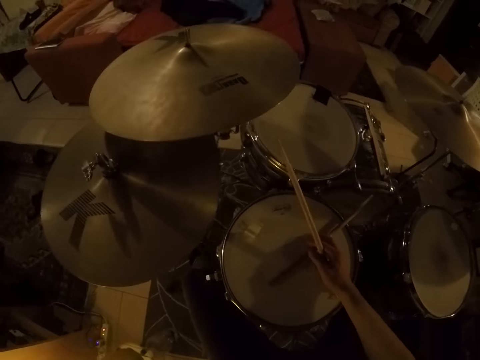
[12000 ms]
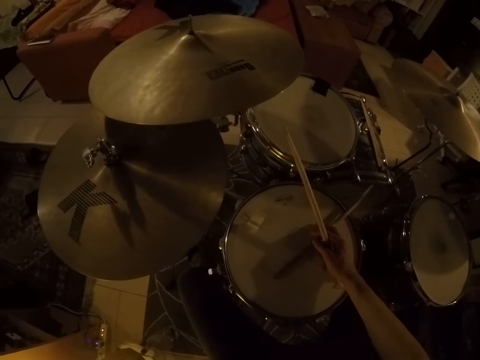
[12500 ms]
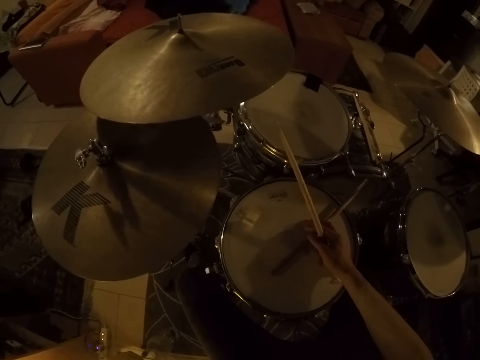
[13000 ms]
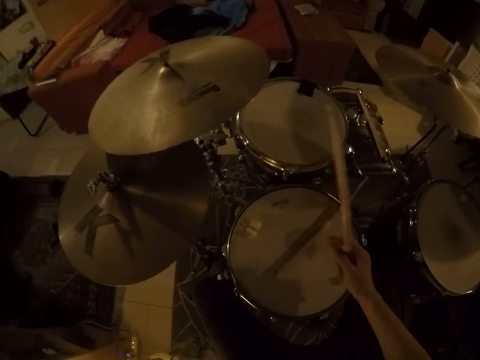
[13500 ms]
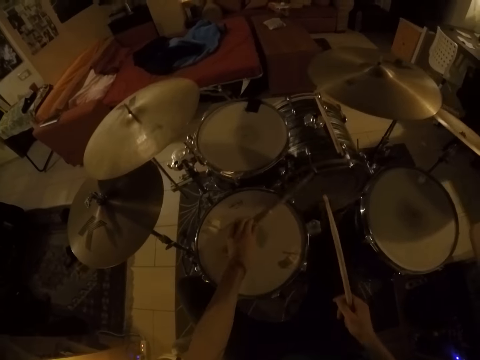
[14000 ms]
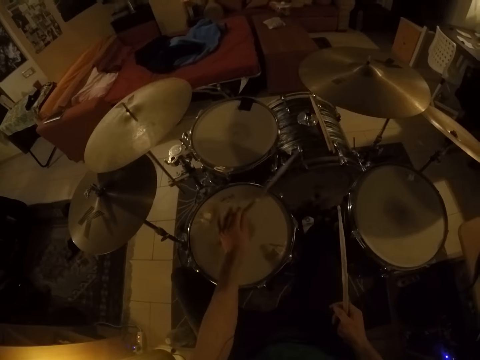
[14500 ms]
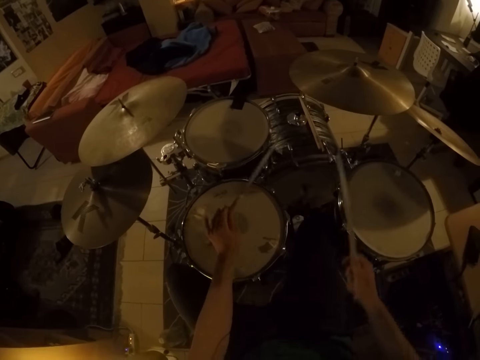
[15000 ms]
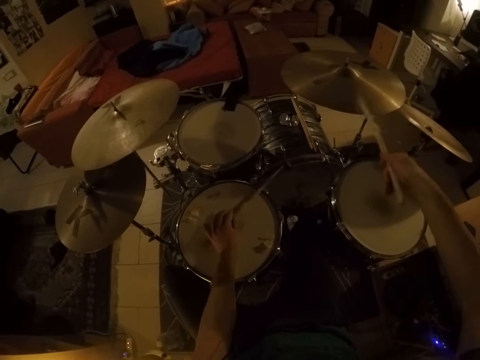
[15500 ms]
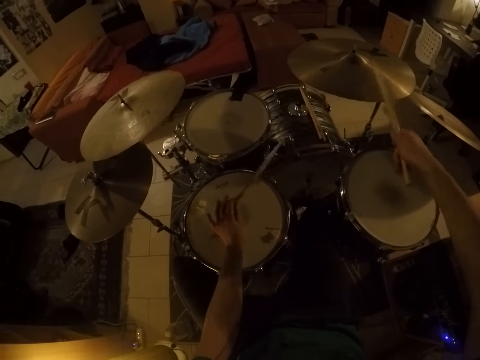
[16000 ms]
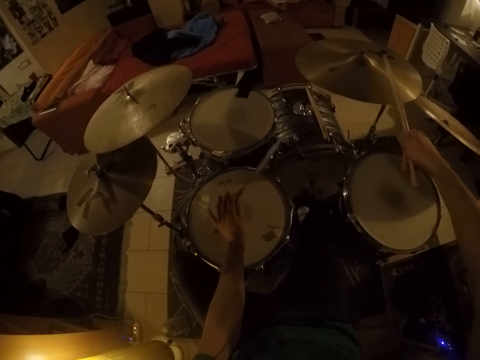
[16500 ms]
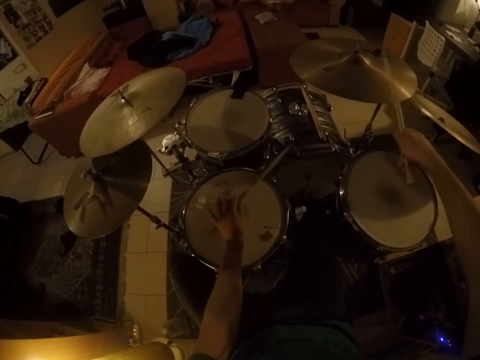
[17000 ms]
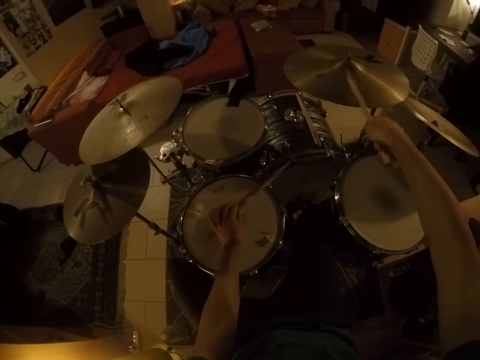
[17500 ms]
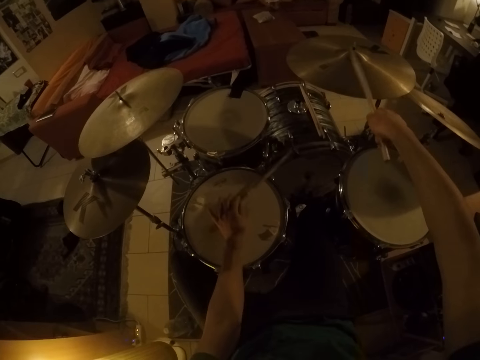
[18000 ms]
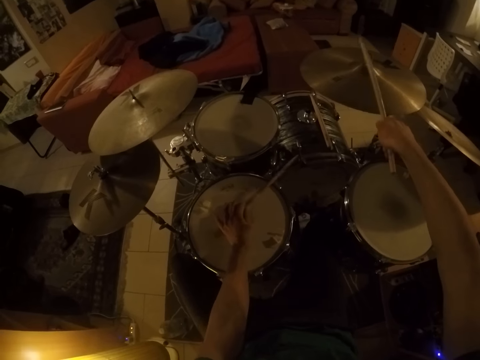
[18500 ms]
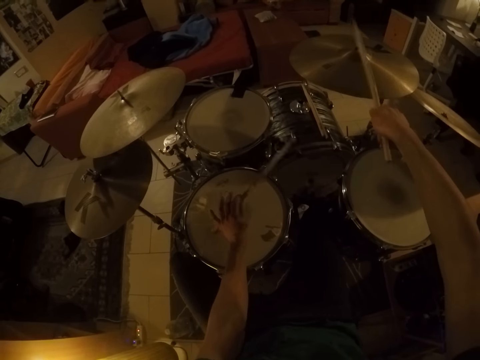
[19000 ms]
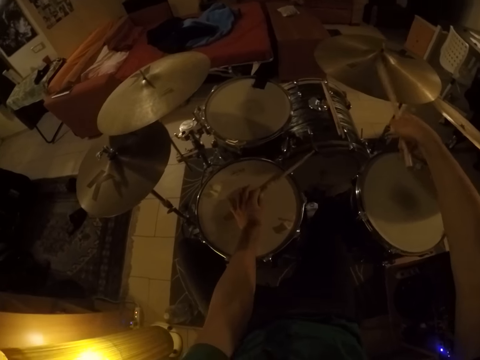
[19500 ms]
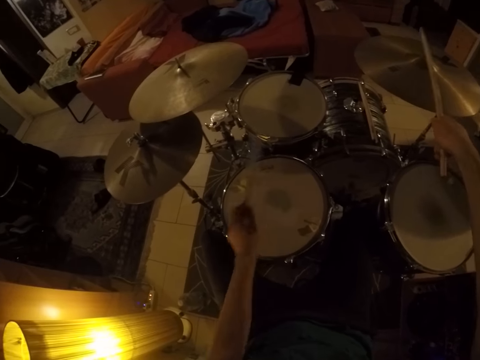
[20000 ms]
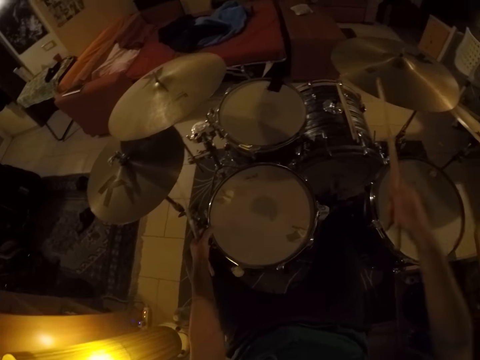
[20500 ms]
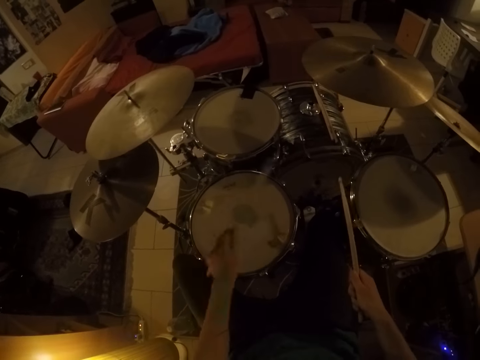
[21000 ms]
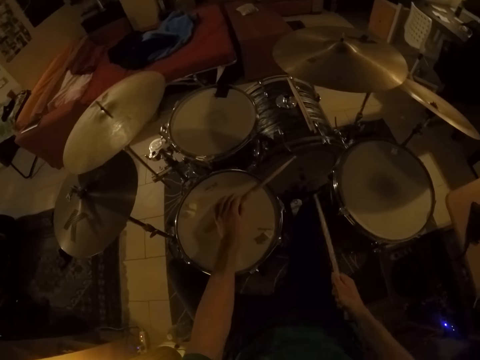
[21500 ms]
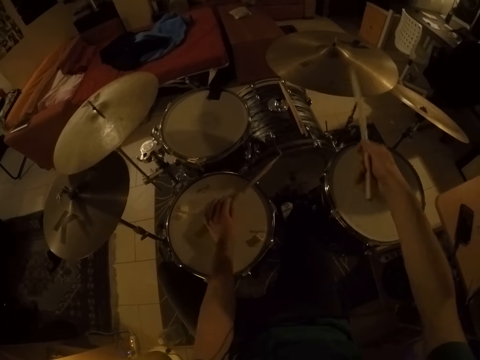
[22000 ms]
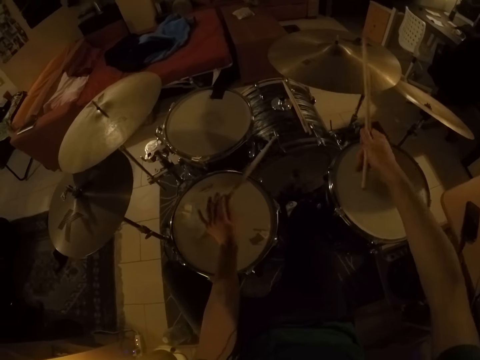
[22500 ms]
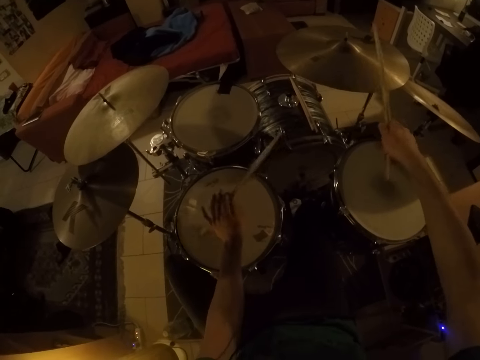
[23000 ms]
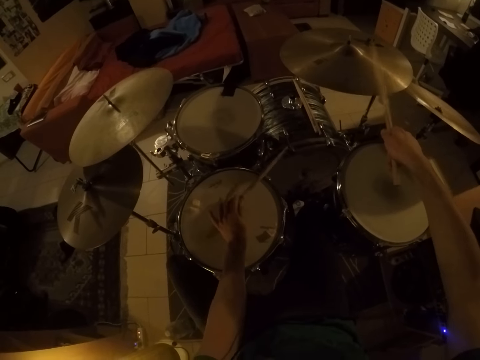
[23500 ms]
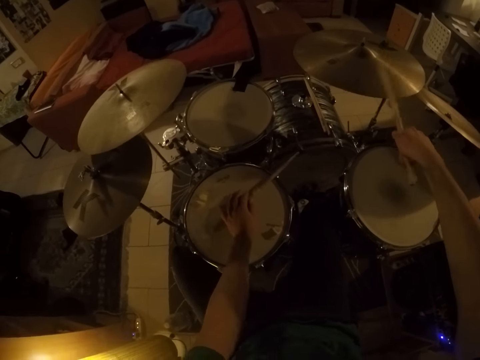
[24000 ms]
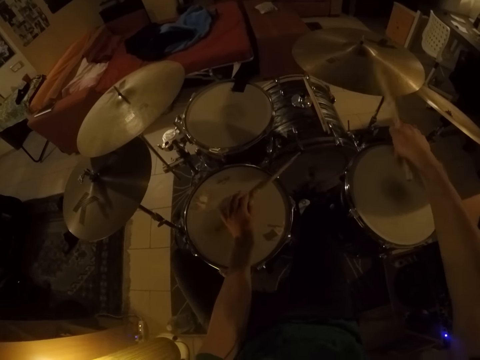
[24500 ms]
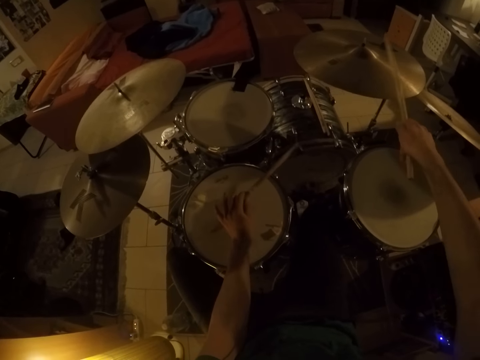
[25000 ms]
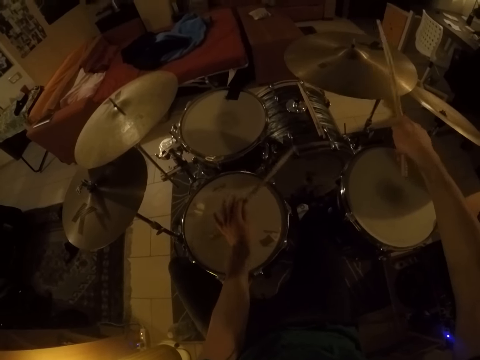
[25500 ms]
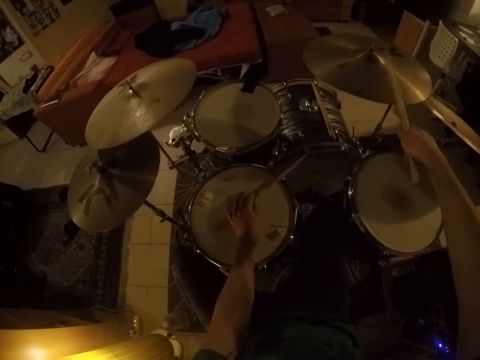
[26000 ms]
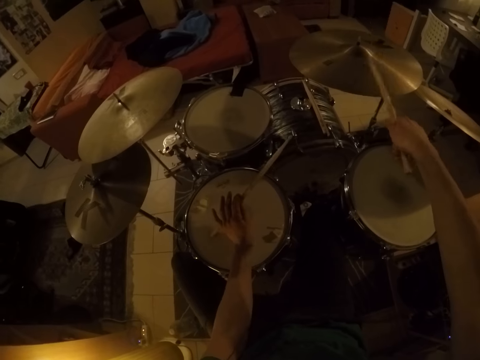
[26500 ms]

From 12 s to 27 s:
The camera wearer picks the drum stick from the snare drum with his left hand. He plays the drum set with the drum stick in his left hand. He beats the drum set. He beats the drum set again.

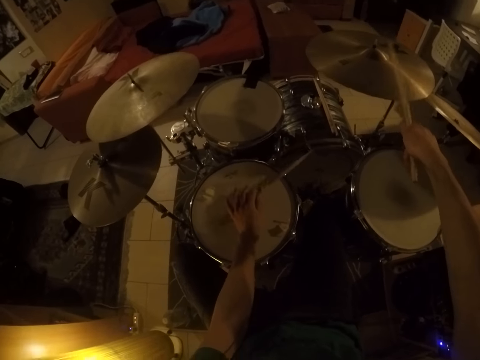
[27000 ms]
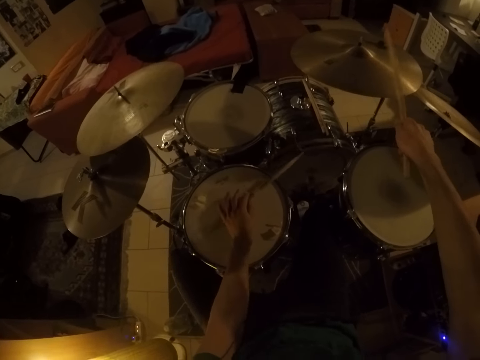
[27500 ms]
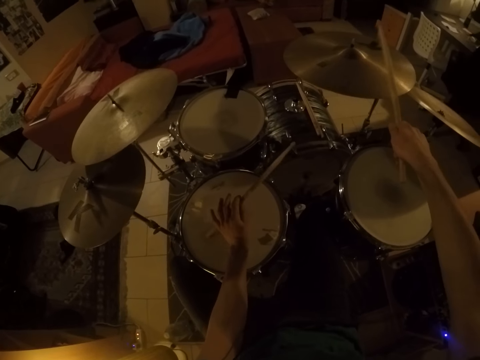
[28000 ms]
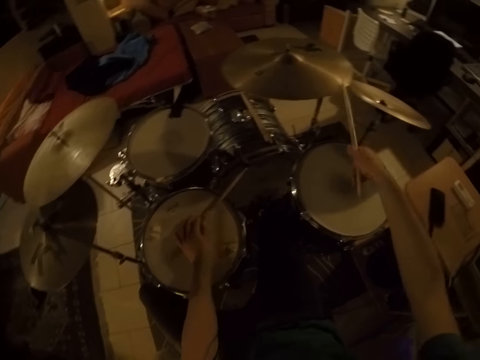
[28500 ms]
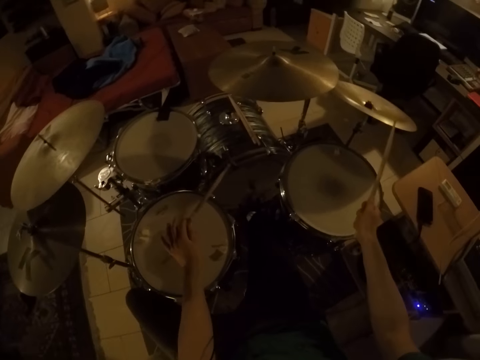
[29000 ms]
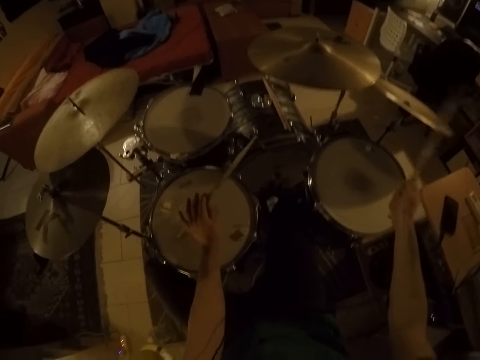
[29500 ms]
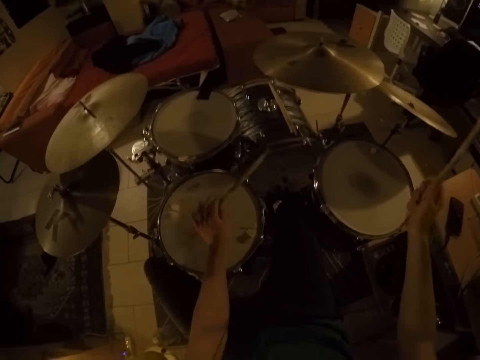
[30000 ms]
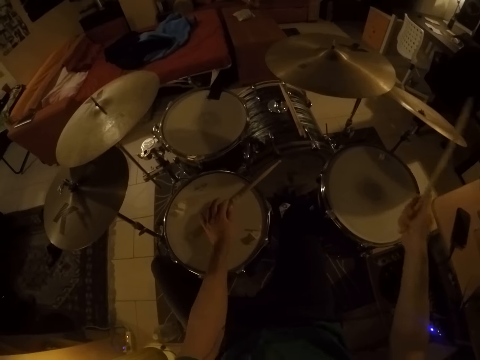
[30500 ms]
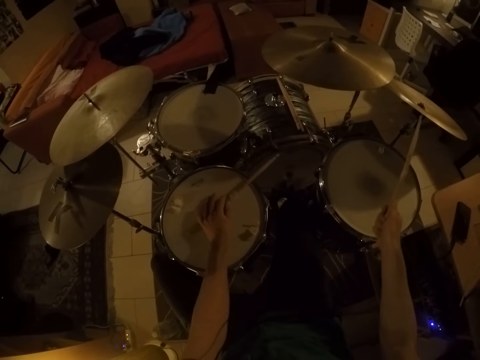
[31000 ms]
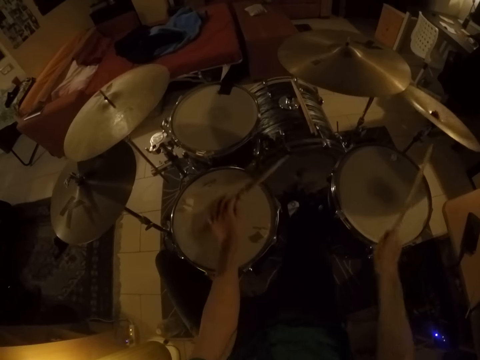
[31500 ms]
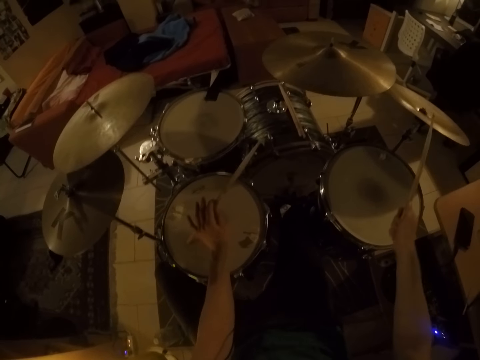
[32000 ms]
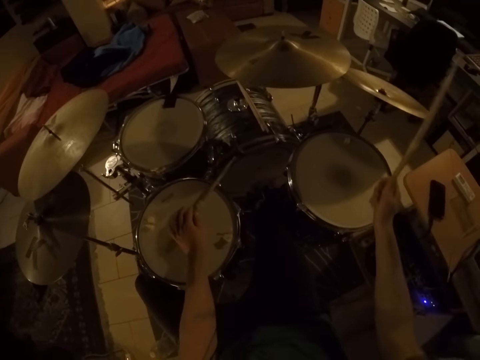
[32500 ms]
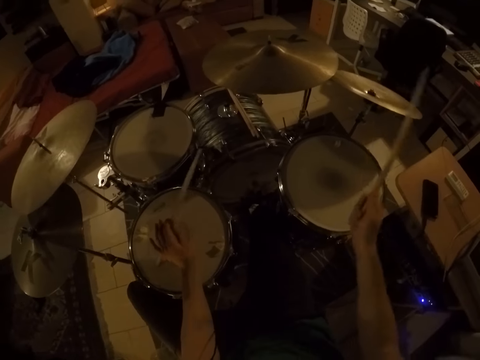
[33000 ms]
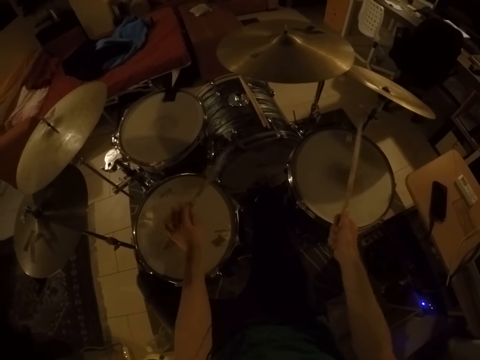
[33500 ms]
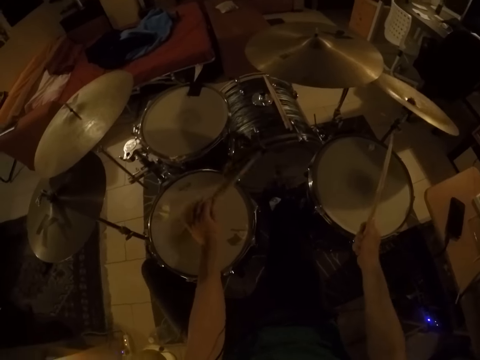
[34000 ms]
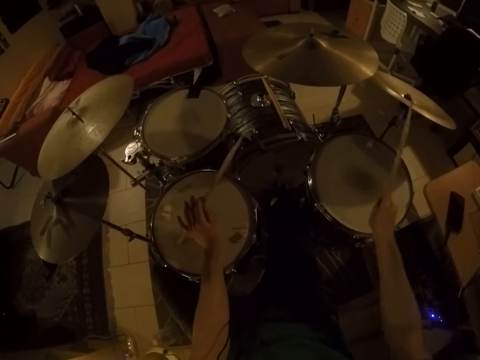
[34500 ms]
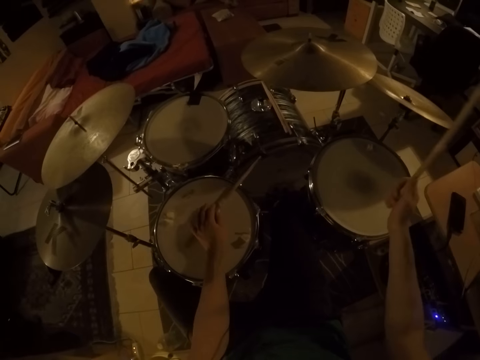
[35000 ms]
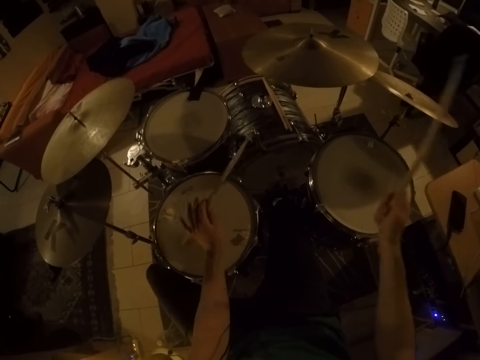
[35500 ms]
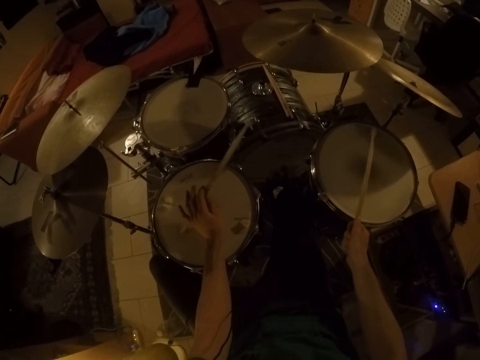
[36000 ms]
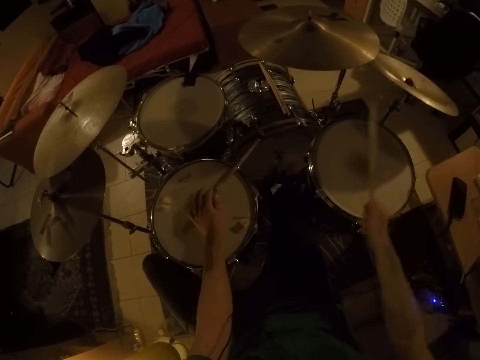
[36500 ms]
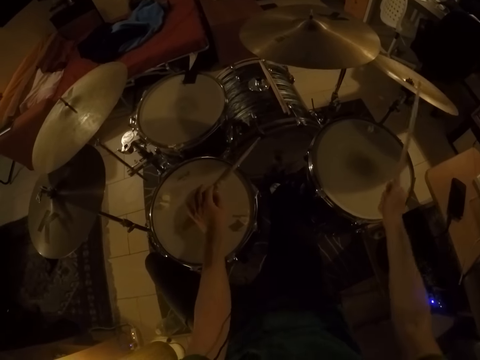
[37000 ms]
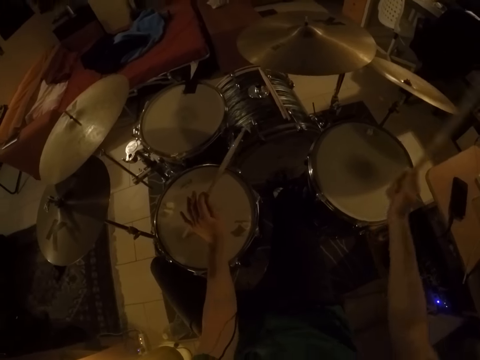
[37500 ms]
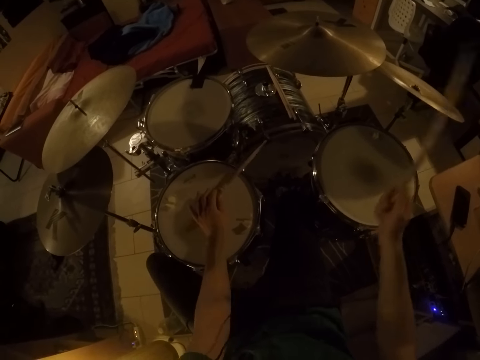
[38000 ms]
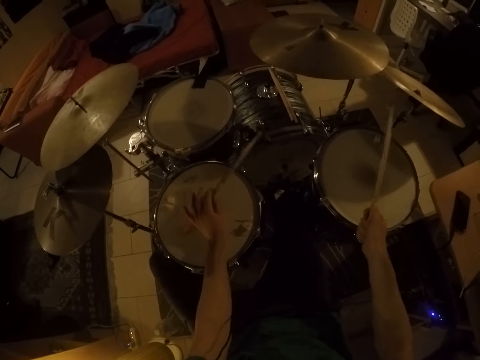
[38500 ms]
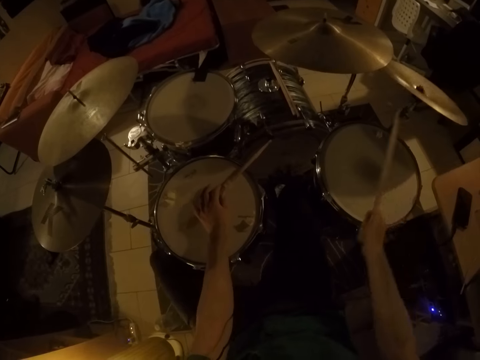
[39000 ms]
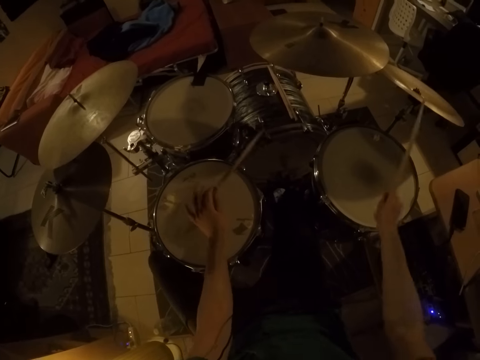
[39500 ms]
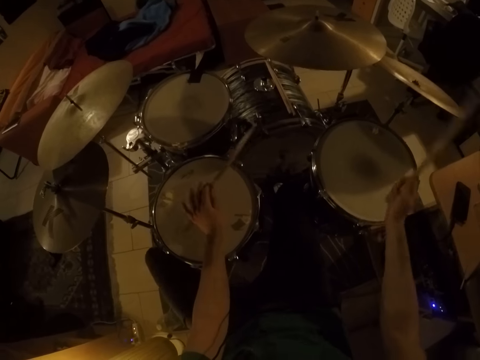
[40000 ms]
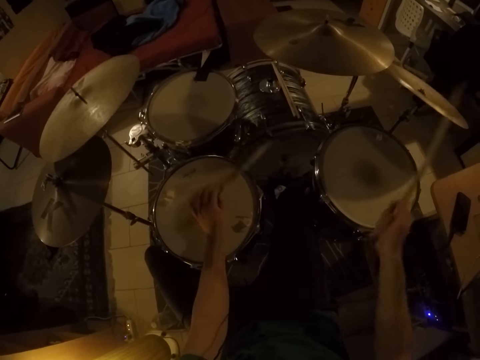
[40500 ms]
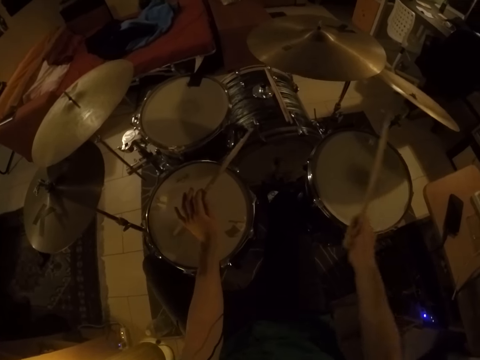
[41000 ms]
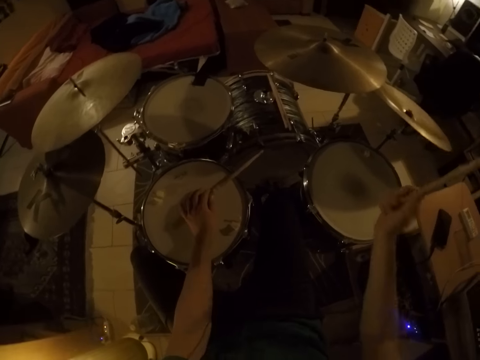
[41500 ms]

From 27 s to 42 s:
The camera wearer beats the drum set repeatedly.
